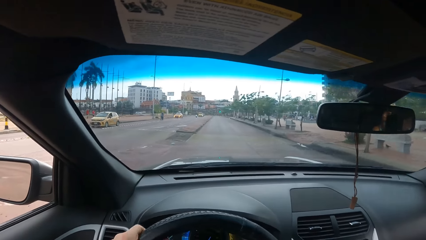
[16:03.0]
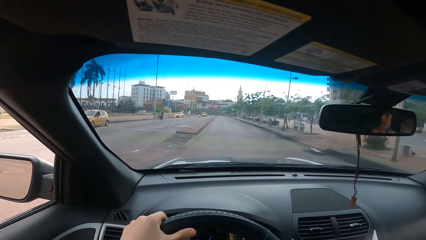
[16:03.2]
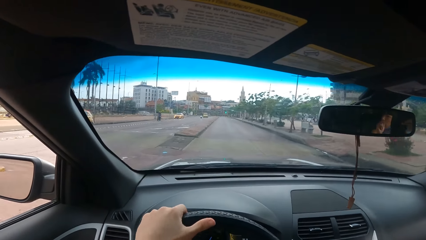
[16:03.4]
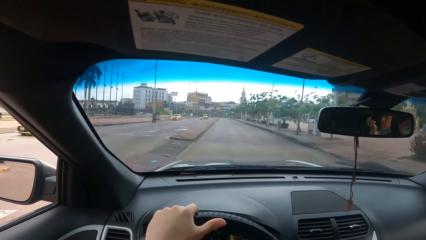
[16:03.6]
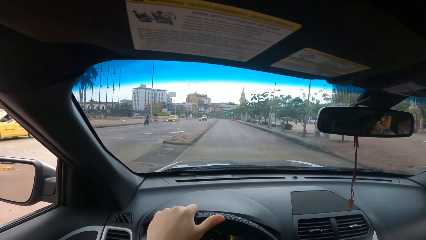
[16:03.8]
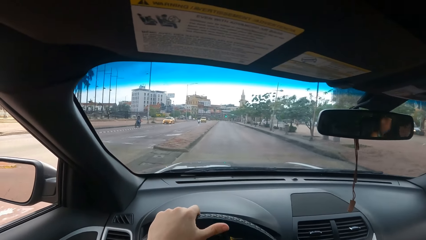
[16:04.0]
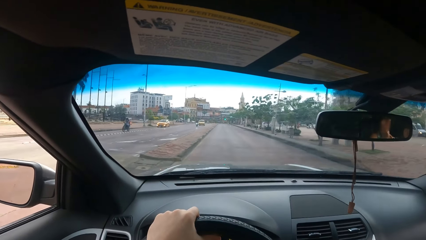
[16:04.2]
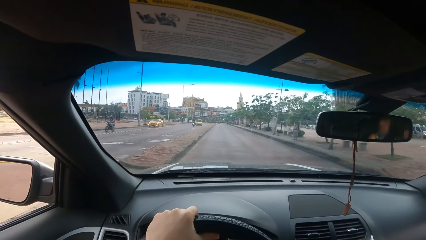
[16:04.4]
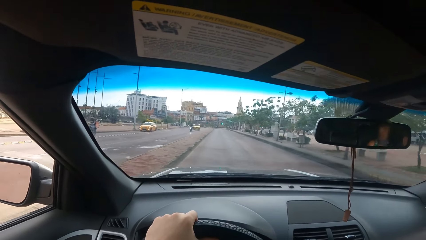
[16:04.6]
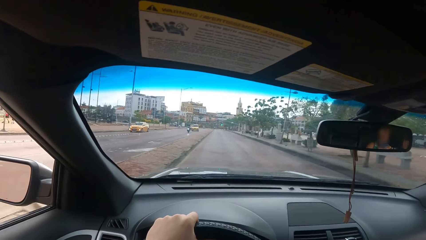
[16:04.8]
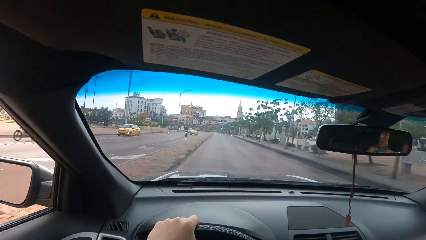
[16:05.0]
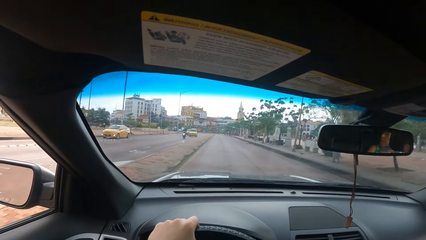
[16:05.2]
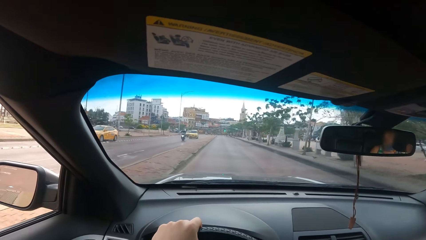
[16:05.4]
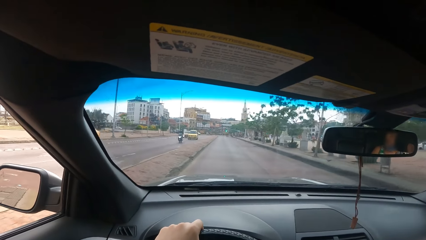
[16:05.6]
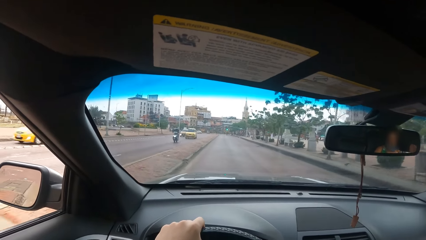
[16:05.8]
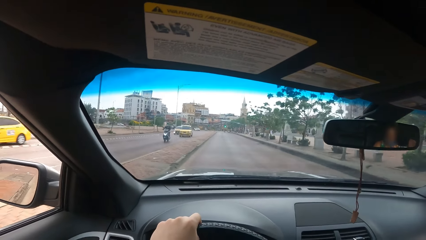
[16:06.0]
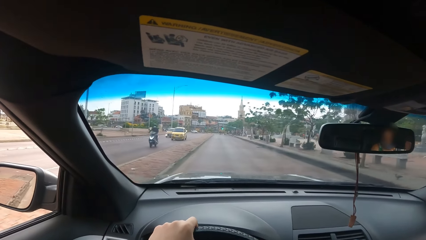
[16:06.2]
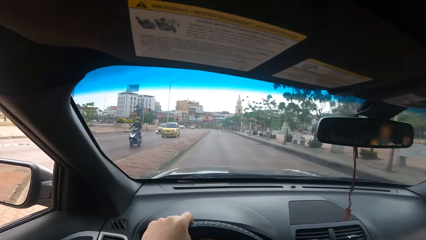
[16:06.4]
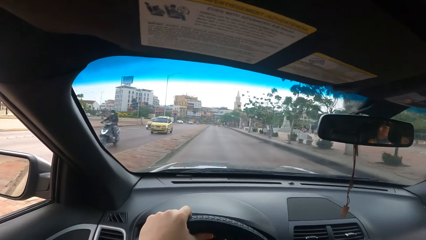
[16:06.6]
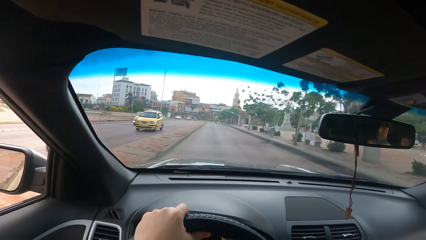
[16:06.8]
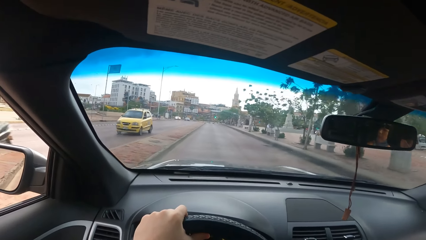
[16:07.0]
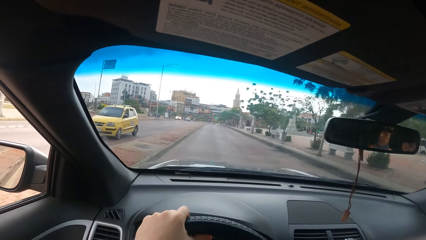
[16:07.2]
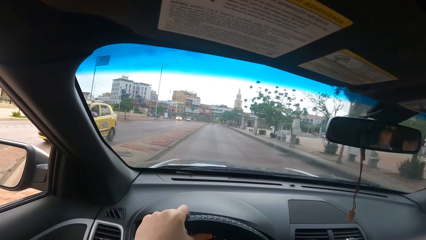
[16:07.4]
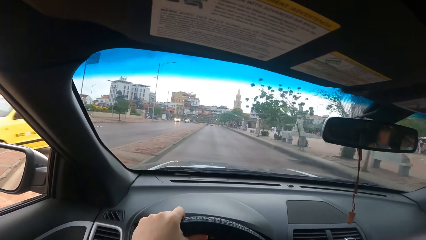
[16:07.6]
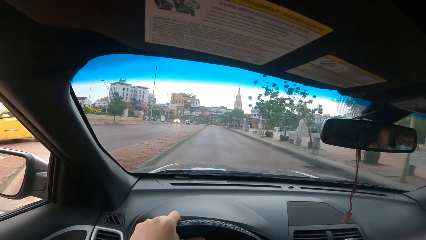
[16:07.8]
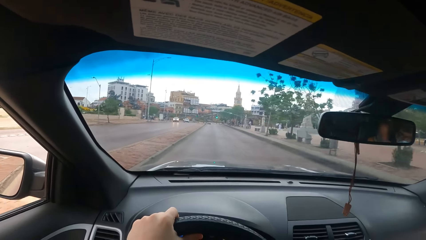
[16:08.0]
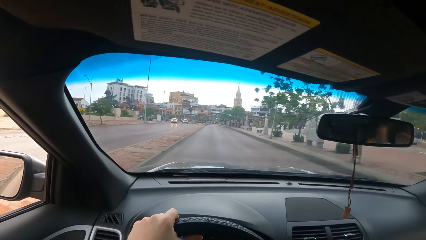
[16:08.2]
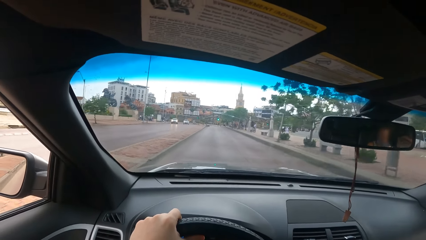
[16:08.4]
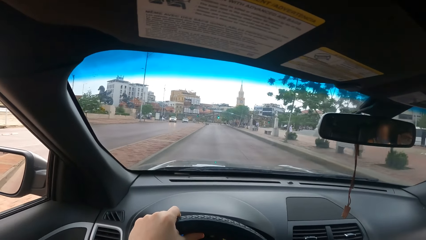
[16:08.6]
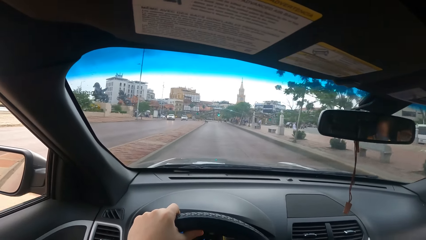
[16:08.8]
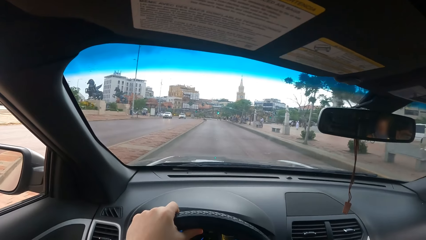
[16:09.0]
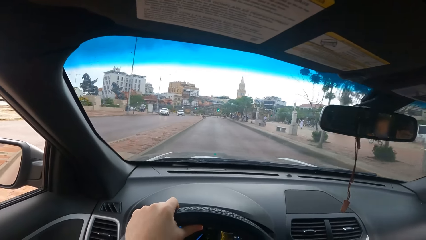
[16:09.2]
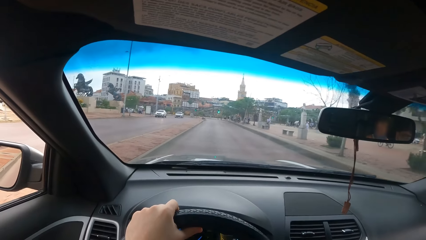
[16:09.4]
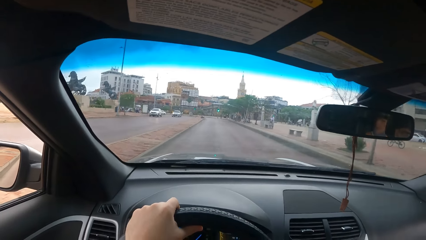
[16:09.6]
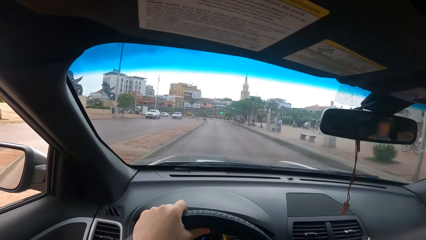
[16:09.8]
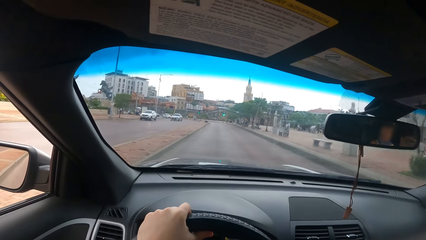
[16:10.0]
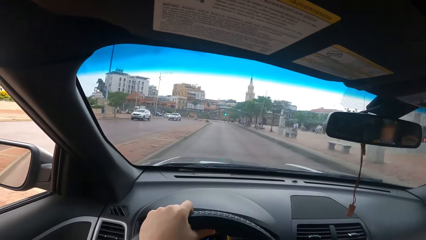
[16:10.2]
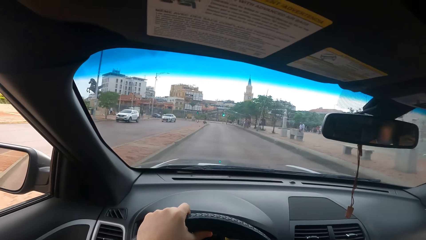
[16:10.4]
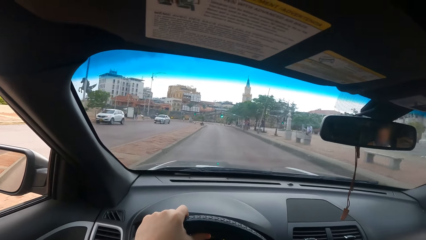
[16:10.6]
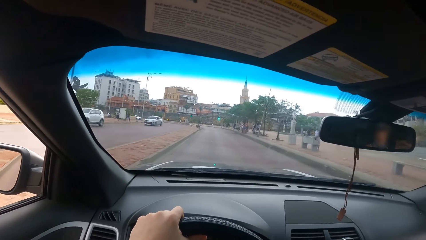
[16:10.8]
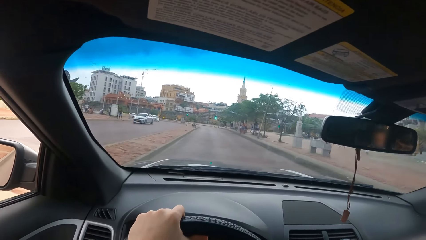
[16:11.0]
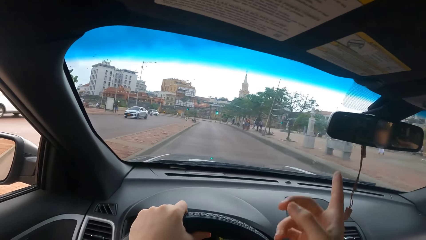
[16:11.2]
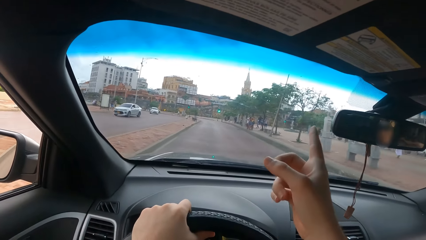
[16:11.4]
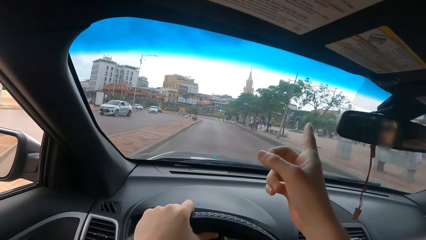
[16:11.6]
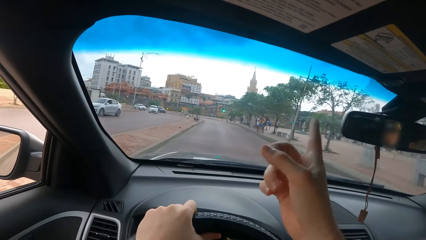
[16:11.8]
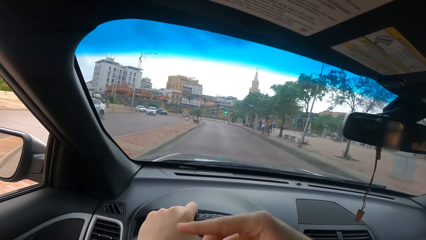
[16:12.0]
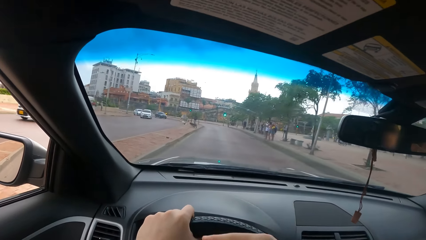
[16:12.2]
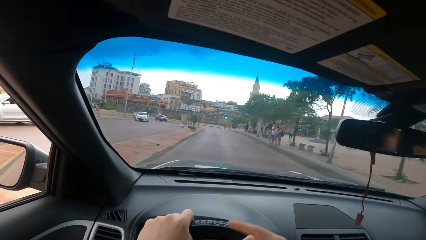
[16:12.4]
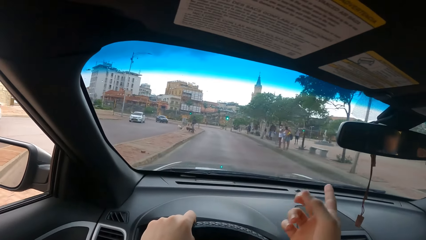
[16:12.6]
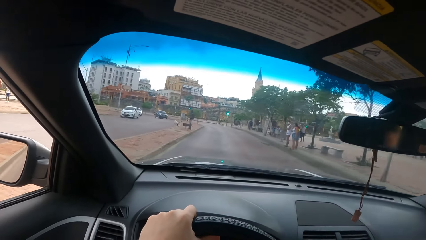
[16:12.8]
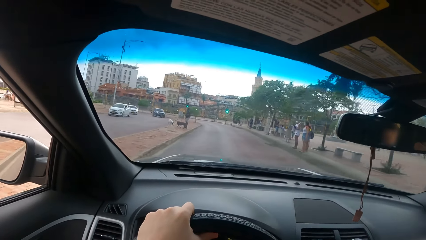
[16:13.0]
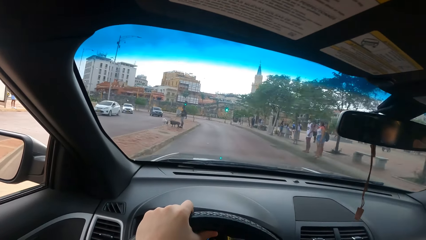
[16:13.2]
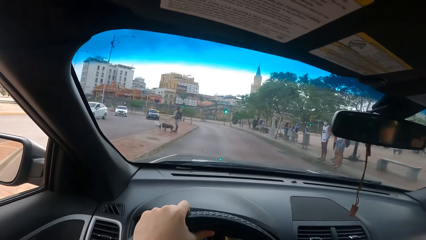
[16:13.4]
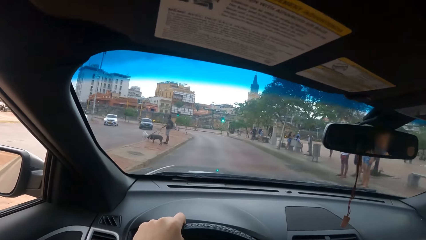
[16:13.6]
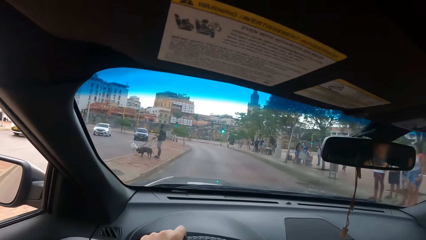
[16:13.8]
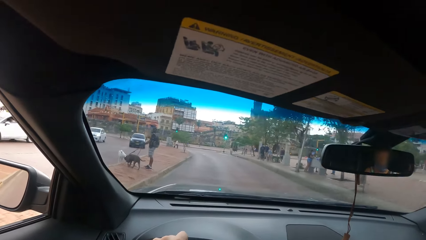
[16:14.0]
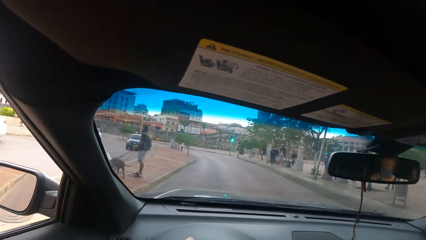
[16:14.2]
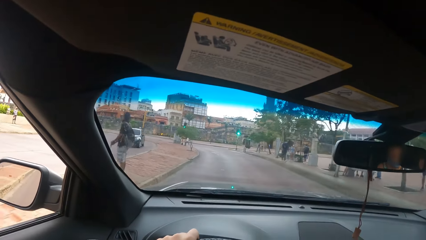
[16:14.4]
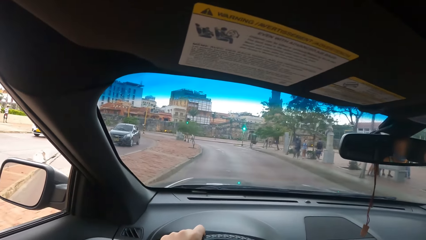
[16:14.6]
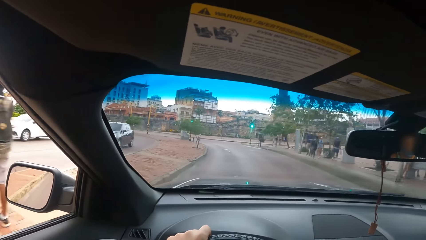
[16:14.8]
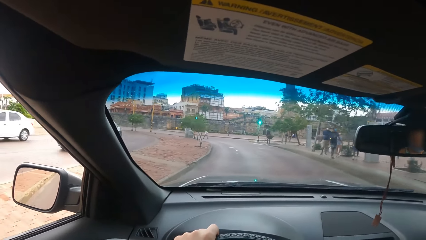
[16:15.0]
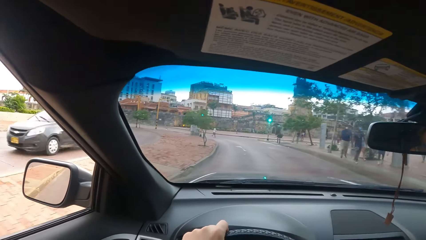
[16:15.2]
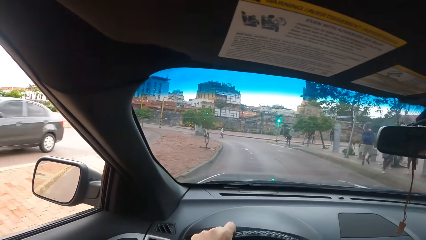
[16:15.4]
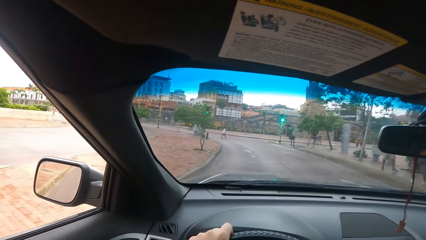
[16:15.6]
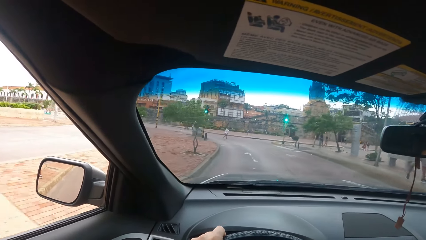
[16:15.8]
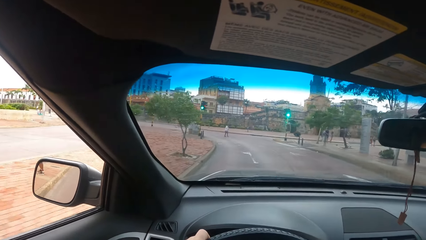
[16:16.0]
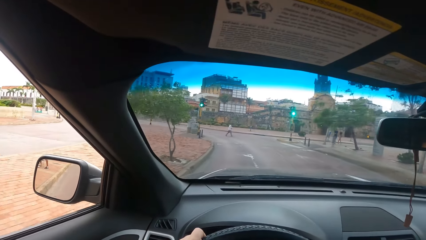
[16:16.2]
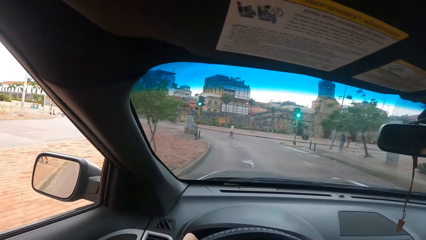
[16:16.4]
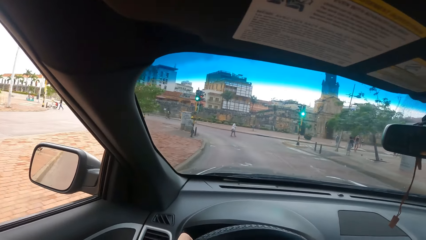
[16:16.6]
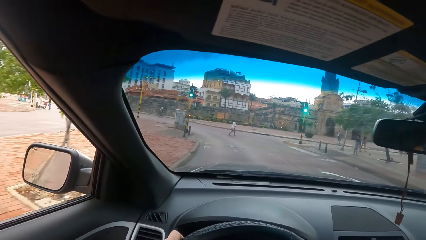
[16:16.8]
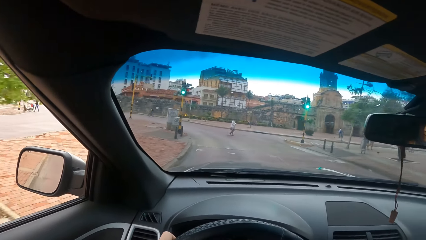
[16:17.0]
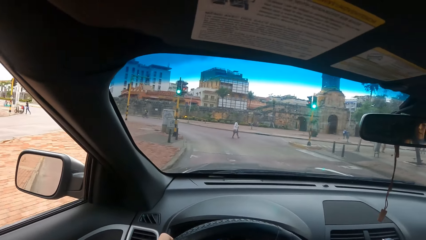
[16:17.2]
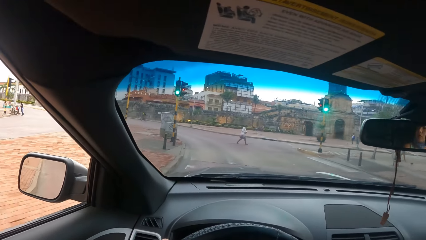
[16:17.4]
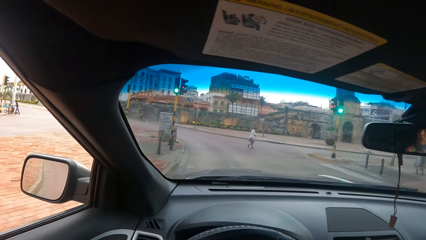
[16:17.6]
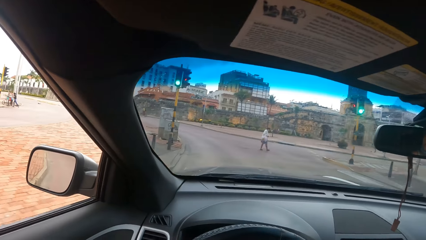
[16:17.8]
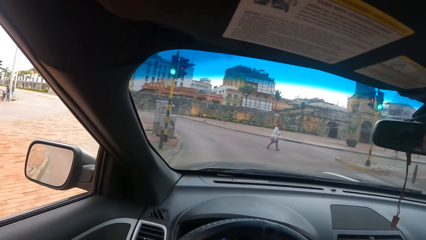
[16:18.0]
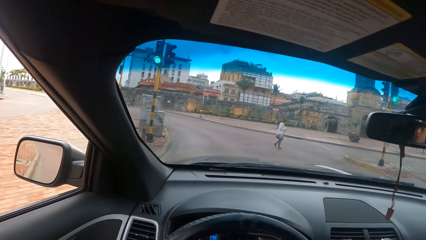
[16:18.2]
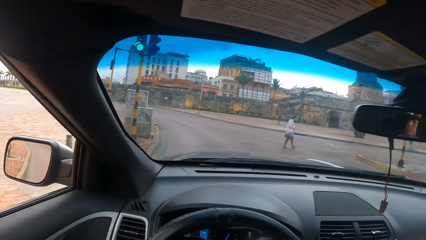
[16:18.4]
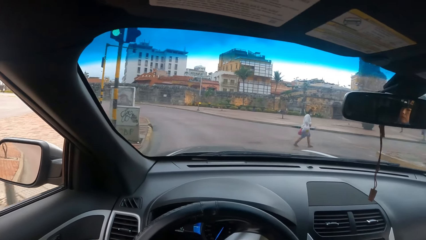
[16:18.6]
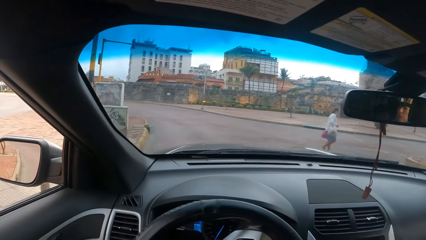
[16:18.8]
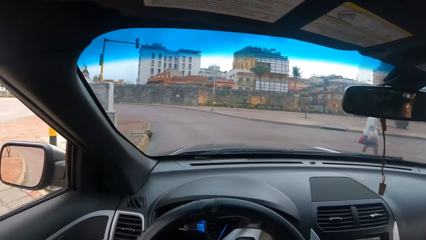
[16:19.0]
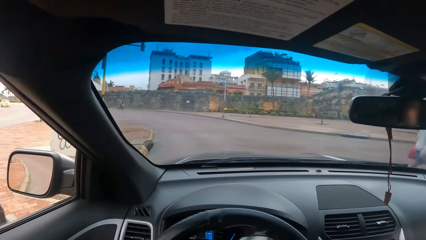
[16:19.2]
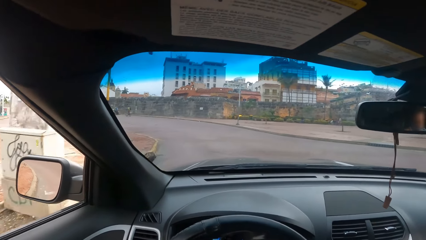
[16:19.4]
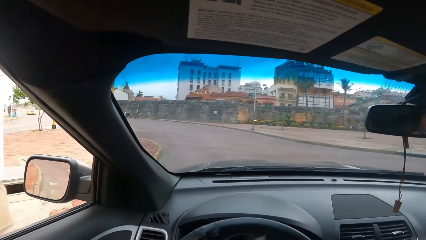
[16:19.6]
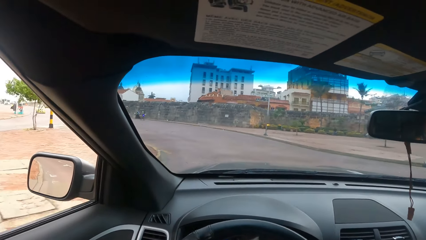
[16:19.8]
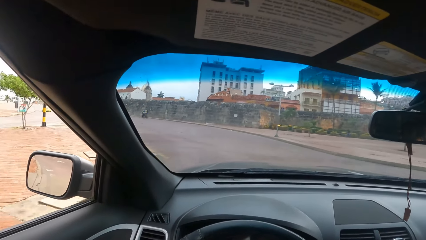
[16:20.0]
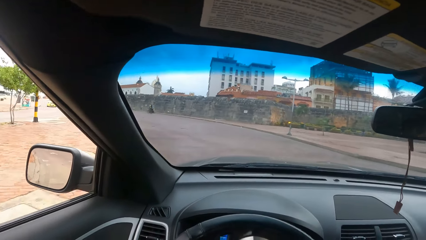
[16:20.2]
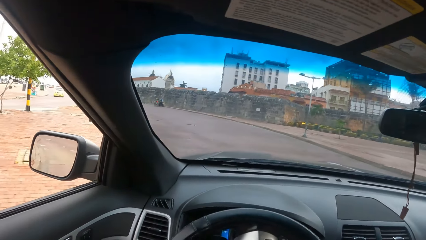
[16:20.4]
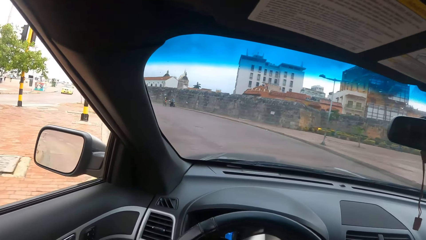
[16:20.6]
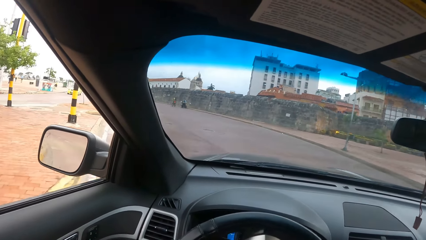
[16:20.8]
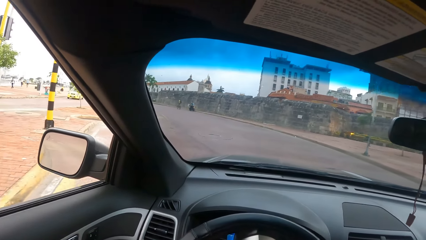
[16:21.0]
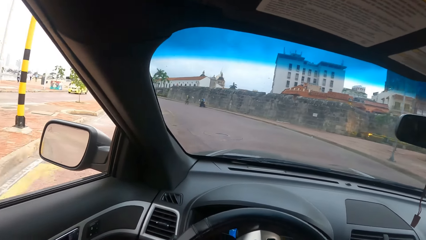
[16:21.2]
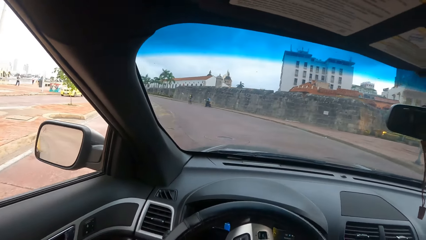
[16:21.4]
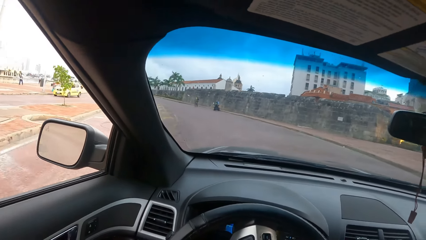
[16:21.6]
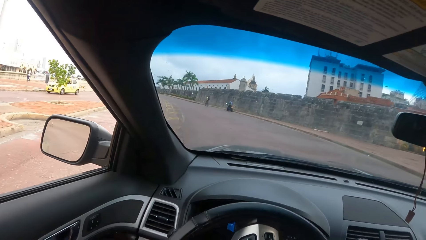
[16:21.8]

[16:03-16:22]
The camera wearer turns the steering with his left hand. He raises his right index finger. He drives the car.
